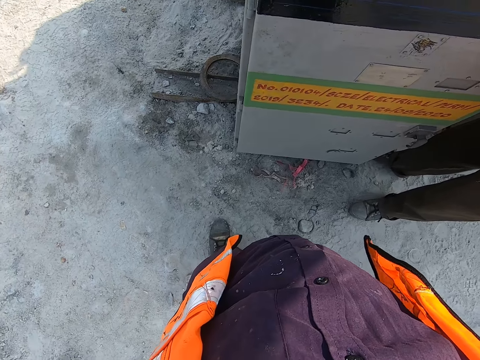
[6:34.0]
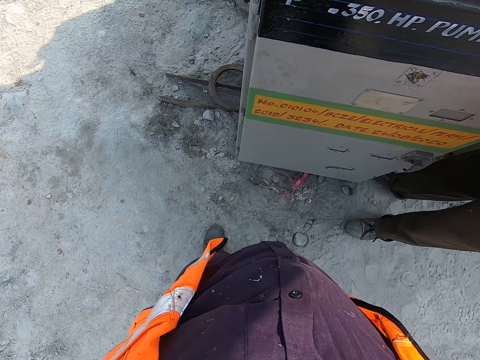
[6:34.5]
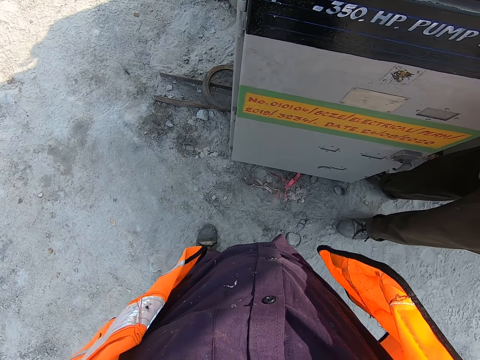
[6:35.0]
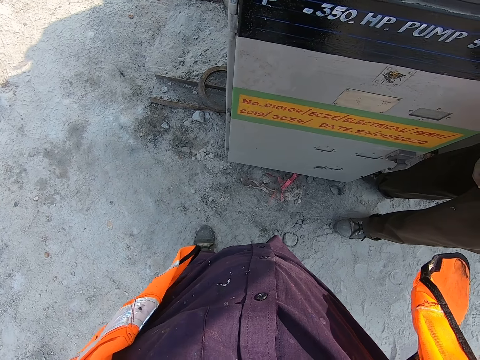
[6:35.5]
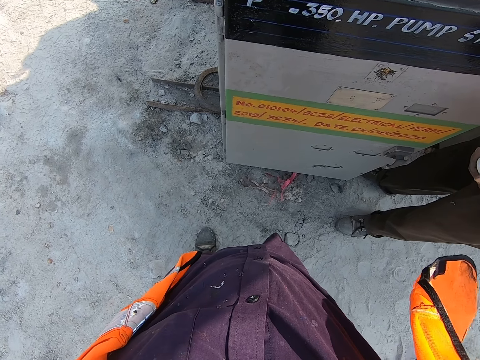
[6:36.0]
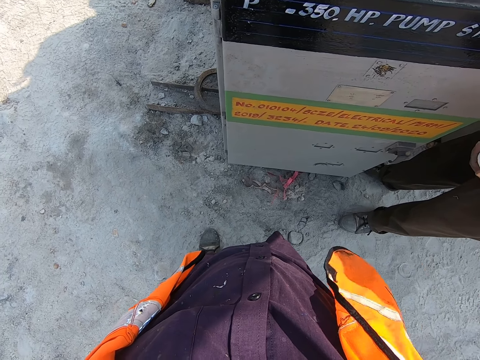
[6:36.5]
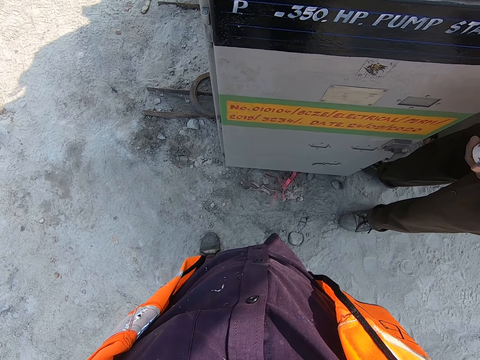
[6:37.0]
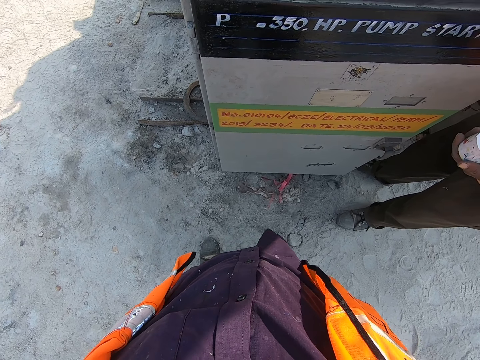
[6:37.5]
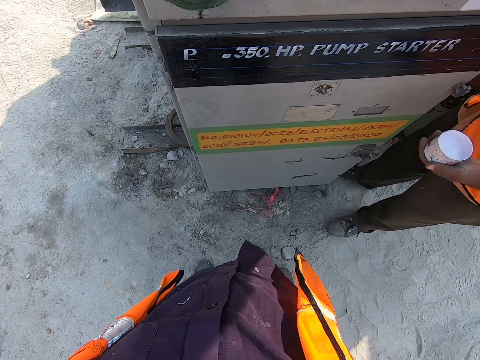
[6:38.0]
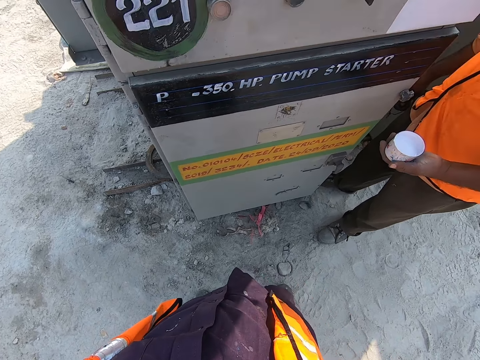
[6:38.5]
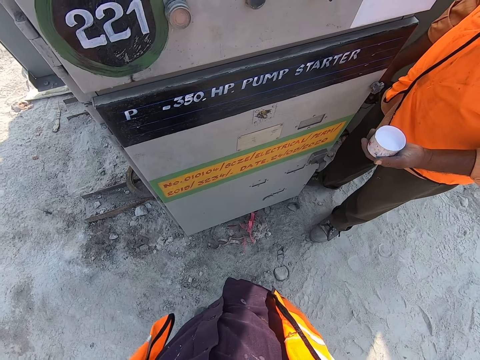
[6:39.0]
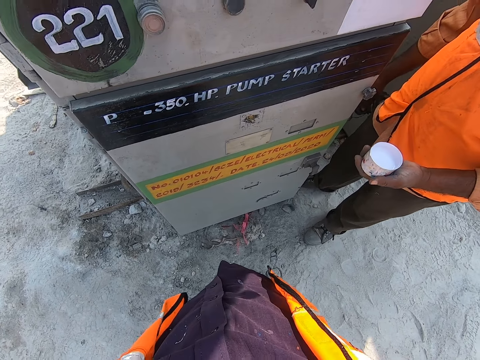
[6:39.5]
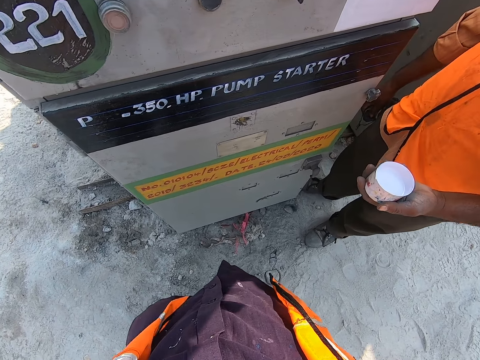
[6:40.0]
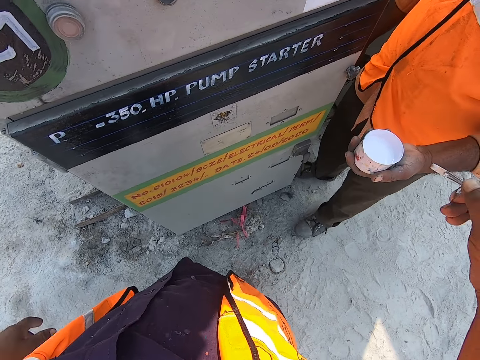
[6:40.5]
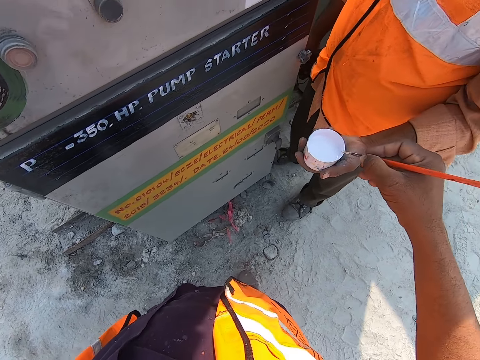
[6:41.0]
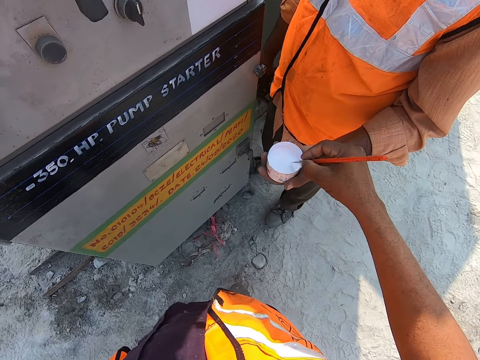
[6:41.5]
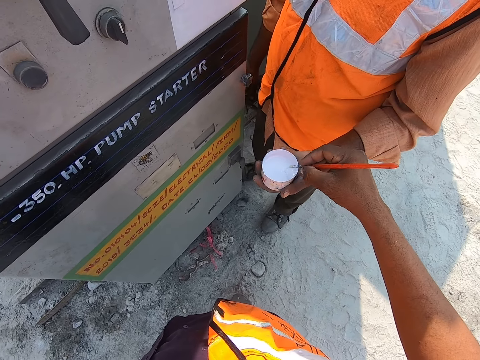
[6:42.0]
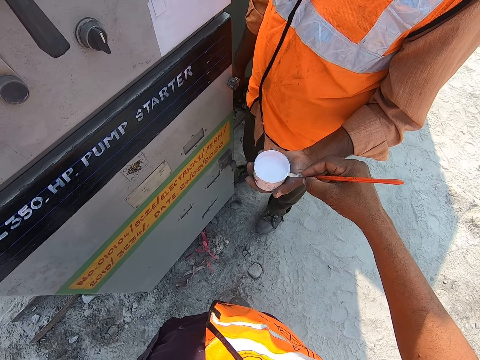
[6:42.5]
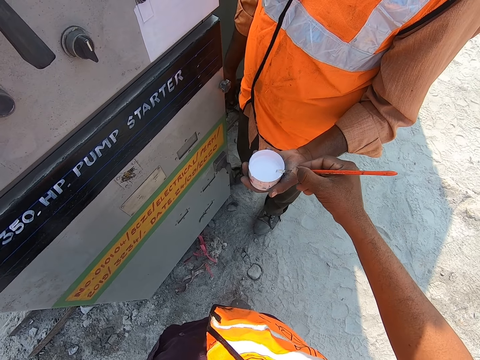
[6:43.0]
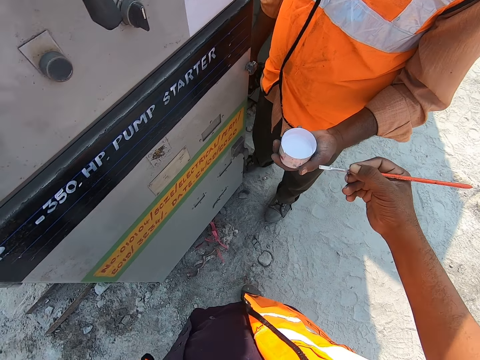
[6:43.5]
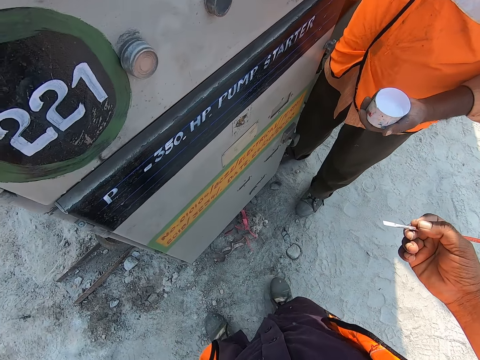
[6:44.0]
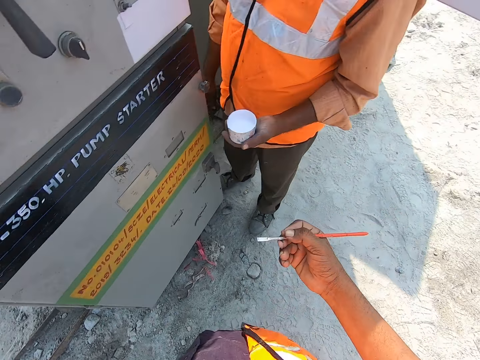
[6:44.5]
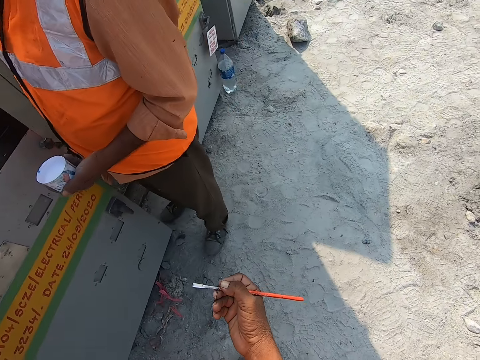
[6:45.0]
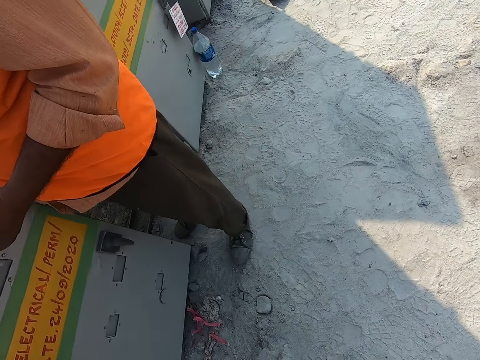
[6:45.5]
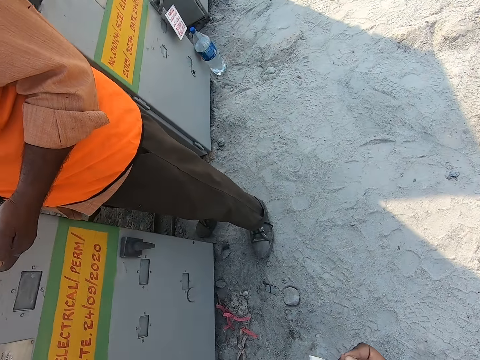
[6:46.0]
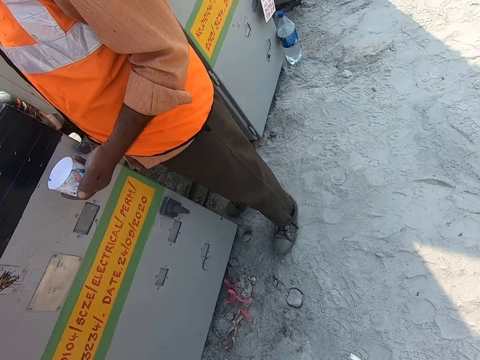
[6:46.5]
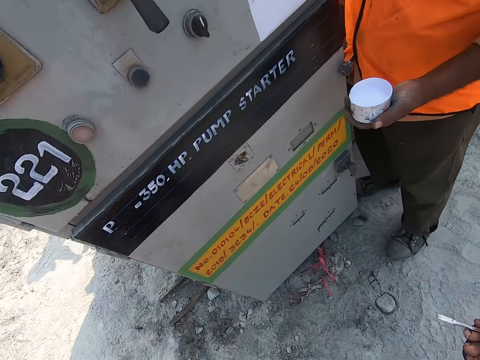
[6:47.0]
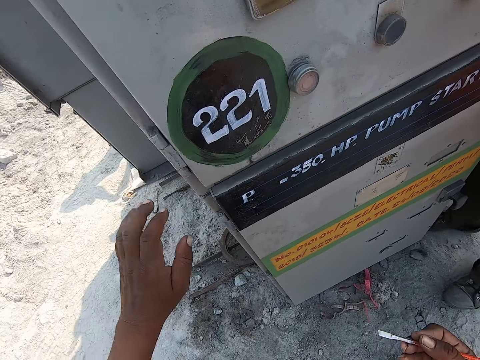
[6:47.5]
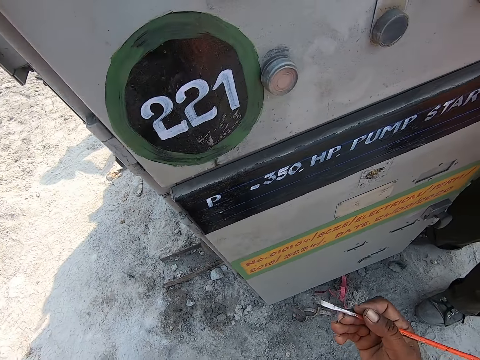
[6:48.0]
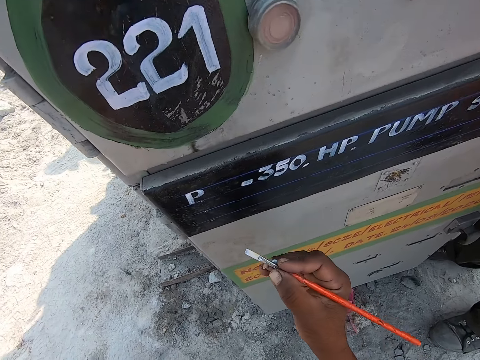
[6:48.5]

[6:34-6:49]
The camera wearer opens something with both hands. They dip the brush in paint on the container with the right hand. They look sideways.

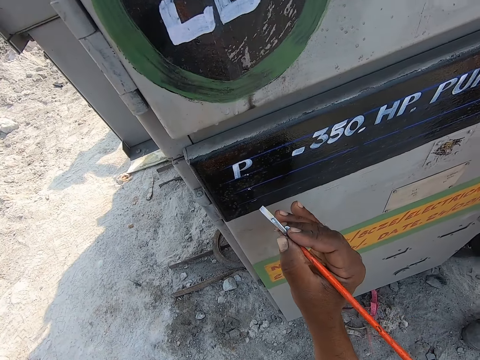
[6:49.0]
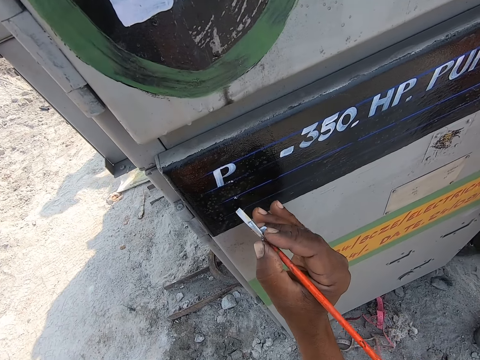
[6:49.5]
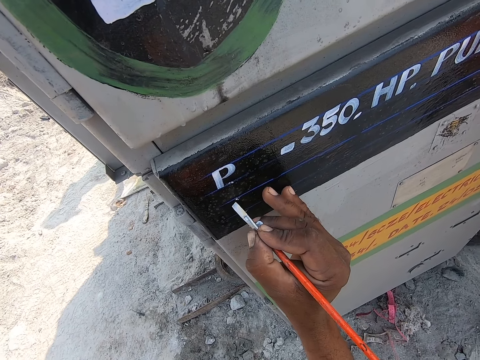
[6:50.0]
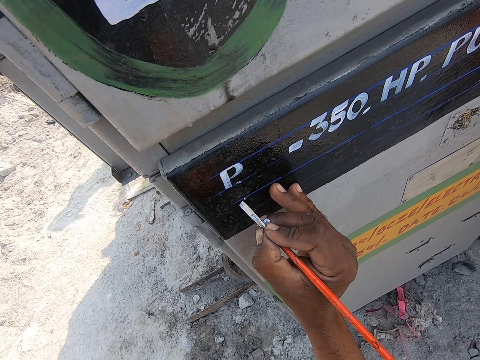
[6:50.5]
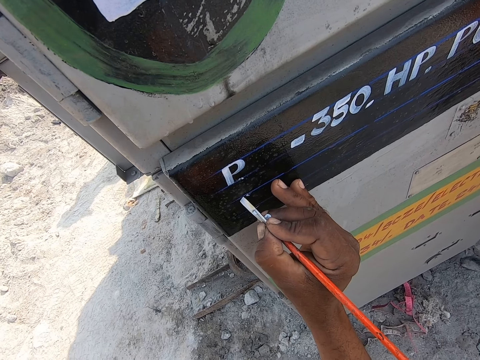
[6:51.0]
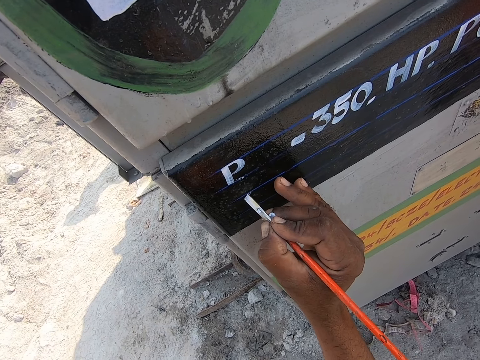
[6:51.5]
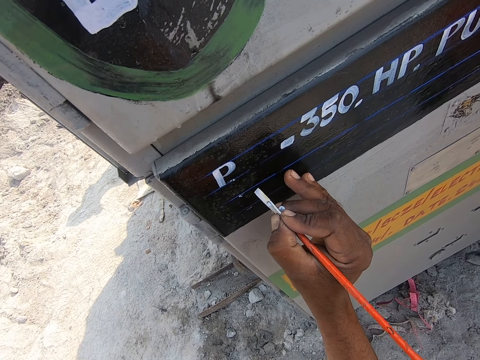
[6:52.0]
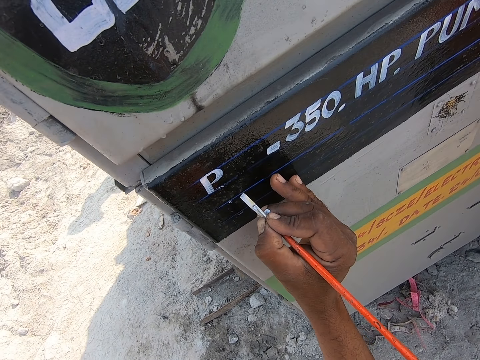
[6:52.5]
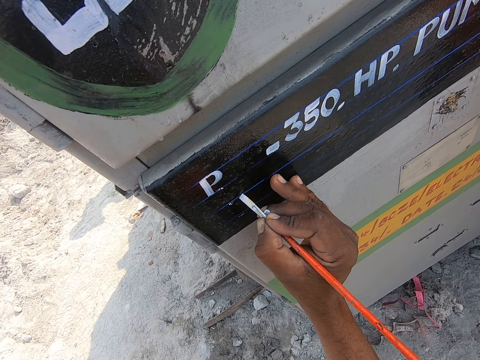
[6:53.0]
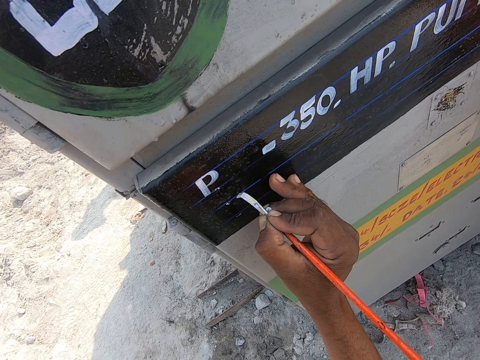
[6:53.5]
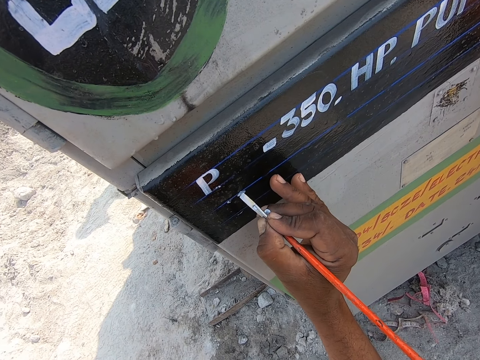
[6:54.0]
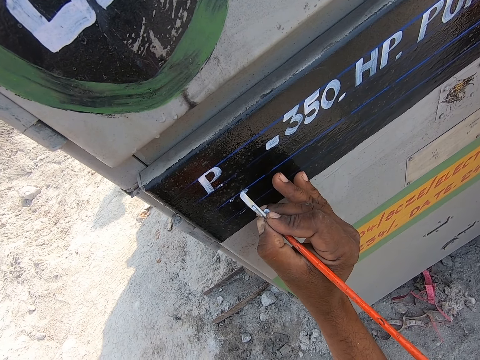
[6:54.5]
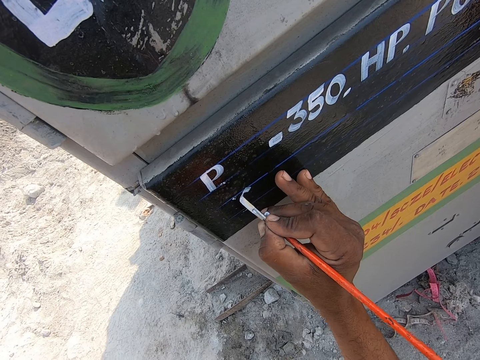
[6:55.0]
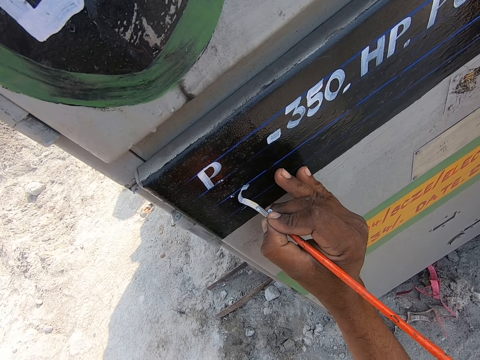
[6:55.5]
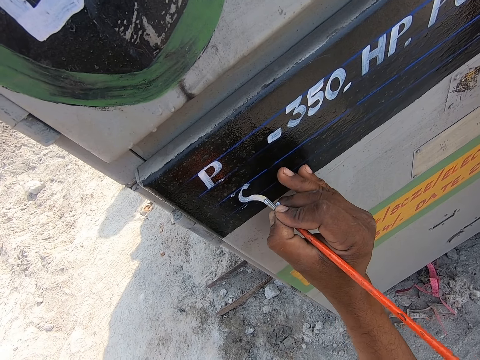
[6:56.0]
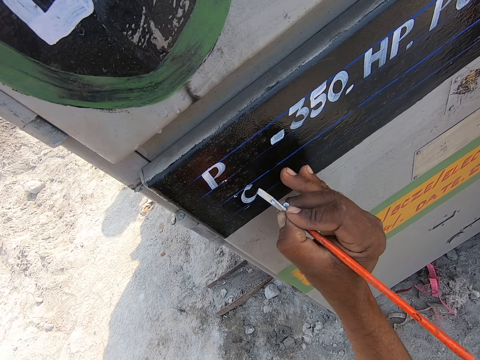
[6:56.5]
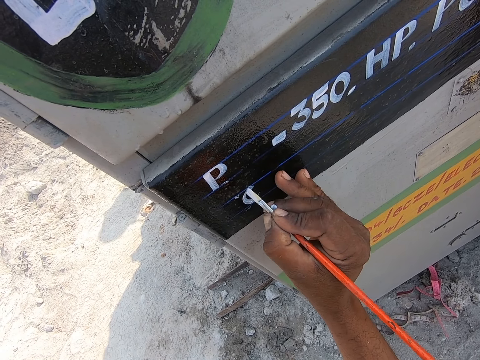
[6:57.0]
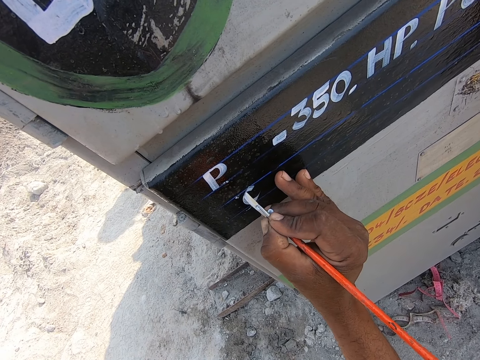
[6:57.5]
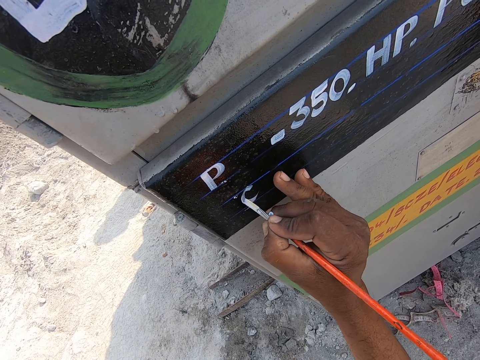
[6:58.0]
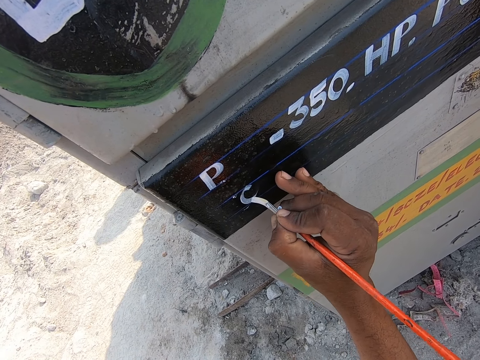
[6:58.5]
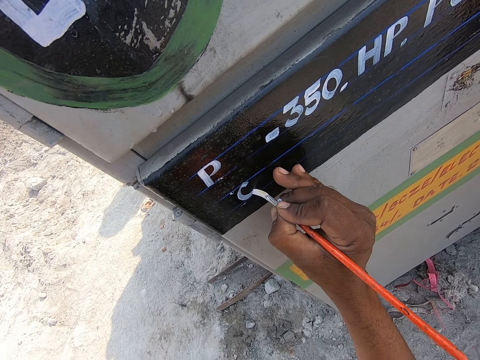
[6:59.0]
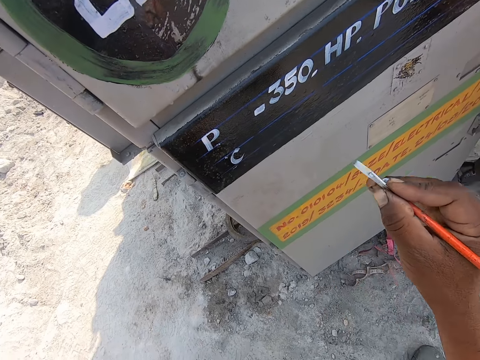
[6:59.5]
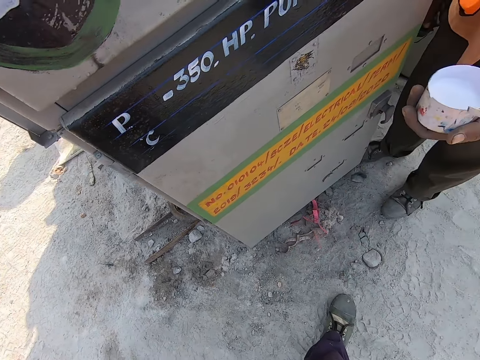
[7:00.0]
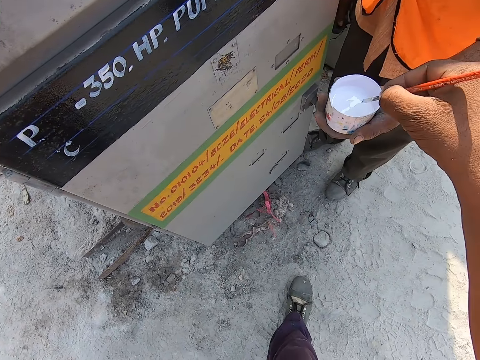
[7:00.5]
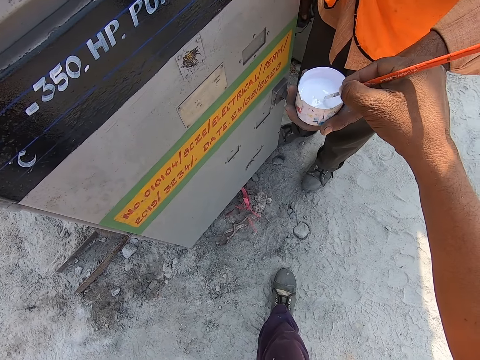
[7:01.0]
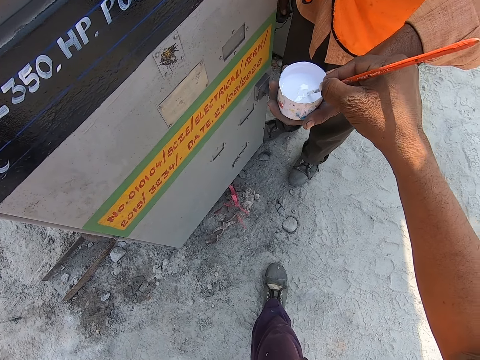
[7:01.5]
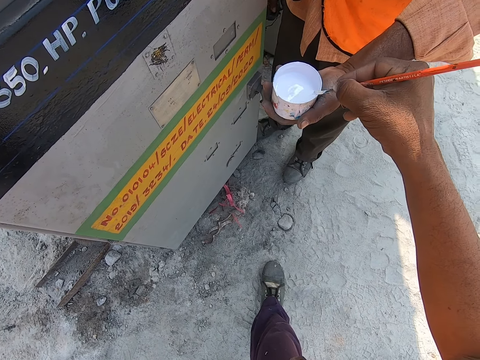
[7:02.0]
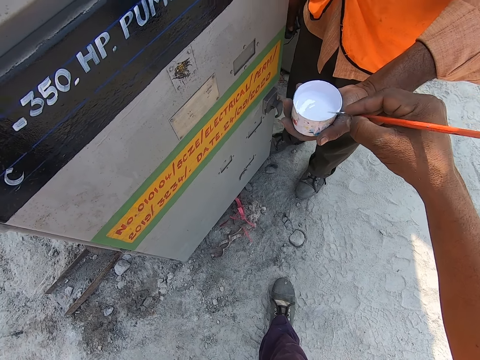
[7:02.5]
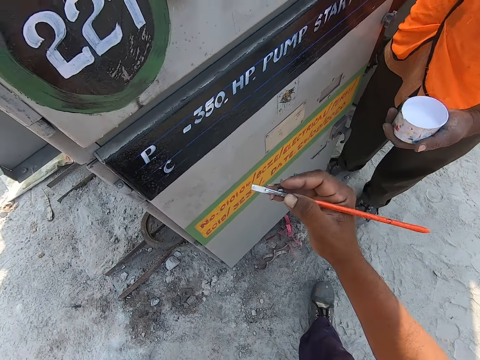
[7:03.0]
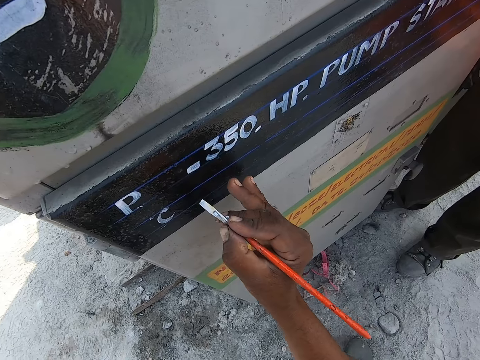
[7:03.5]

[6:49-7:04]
The camera wearer draws on the wall using a paint brush. They look down. They dip the brush in the paint on the container with the right hand.
